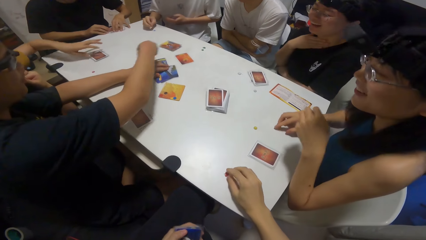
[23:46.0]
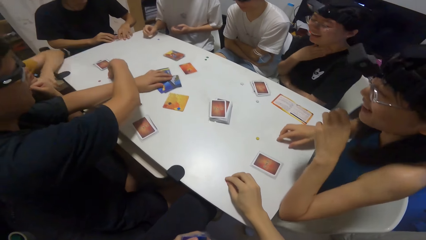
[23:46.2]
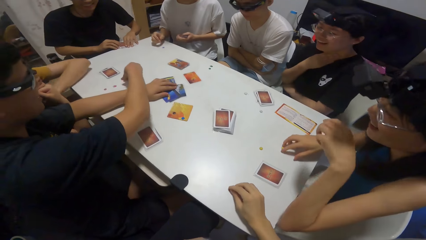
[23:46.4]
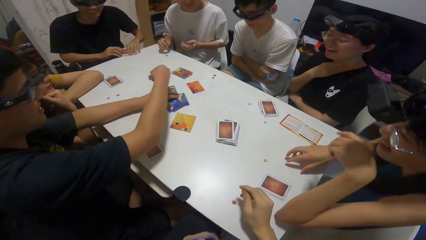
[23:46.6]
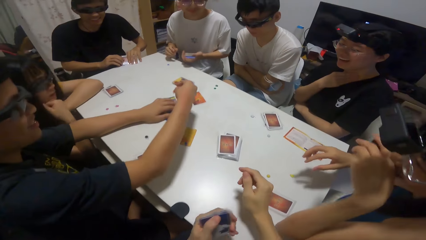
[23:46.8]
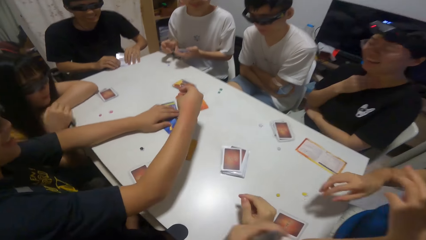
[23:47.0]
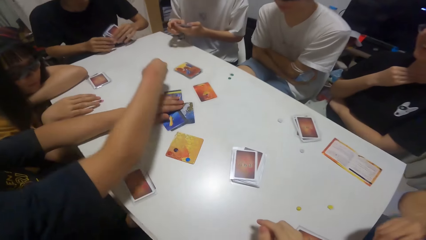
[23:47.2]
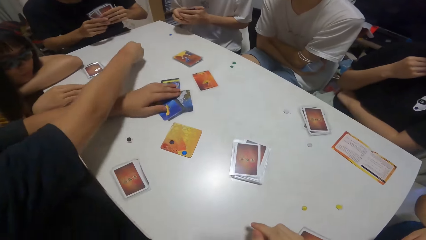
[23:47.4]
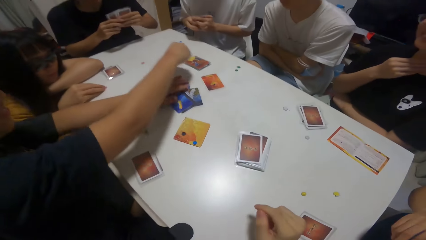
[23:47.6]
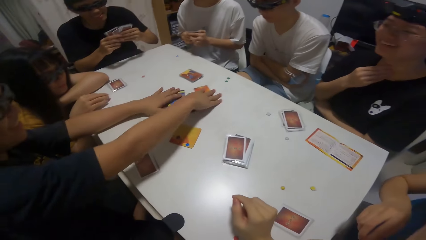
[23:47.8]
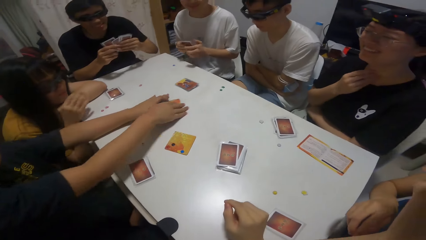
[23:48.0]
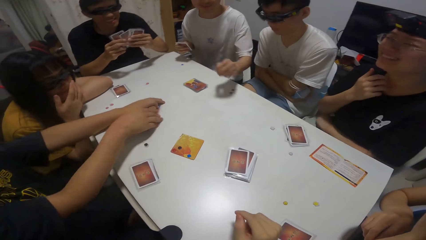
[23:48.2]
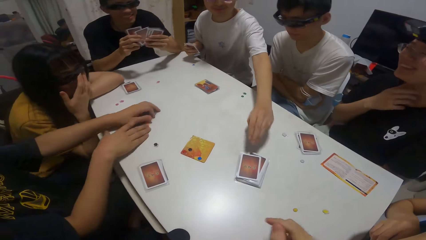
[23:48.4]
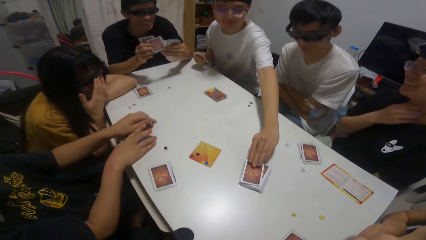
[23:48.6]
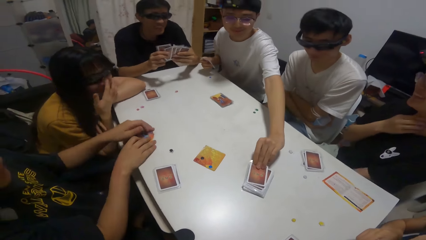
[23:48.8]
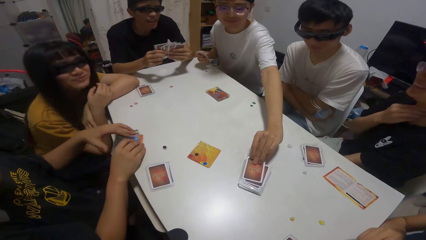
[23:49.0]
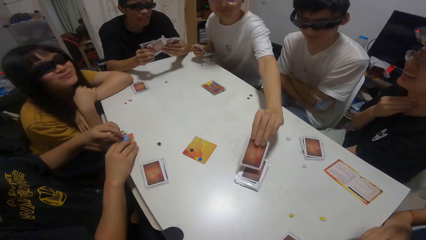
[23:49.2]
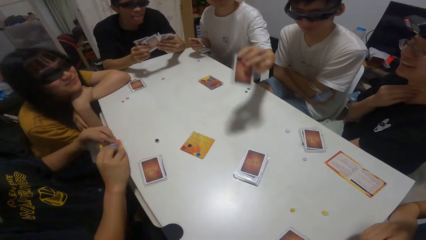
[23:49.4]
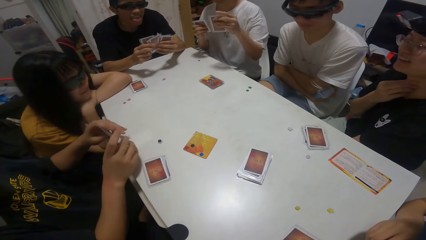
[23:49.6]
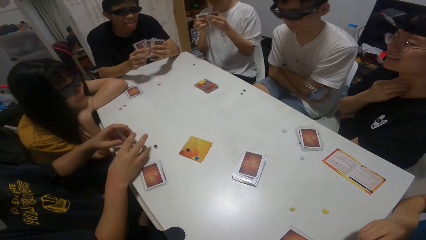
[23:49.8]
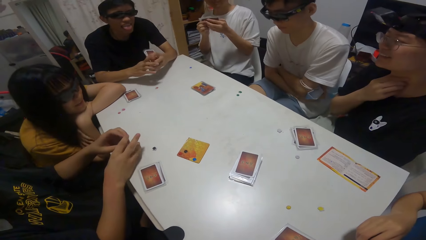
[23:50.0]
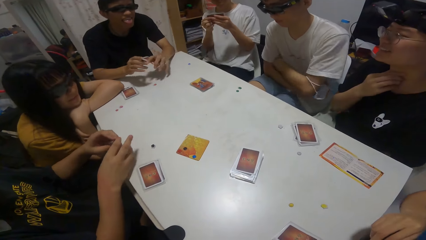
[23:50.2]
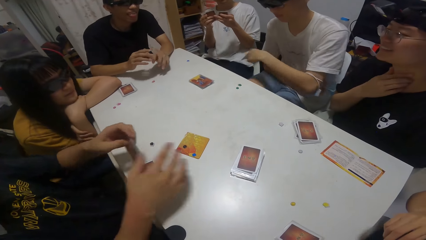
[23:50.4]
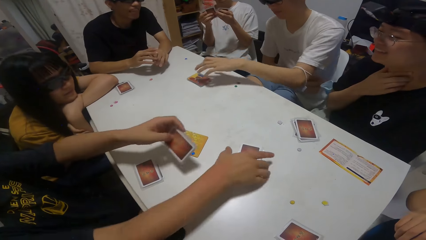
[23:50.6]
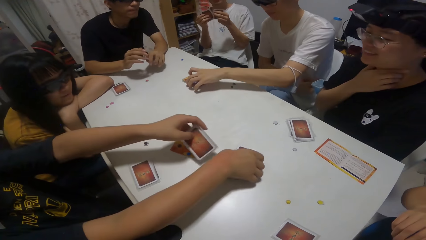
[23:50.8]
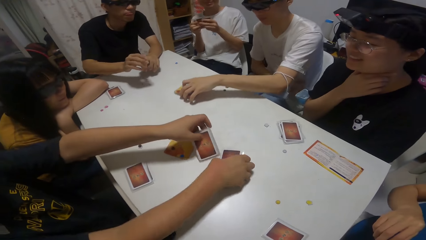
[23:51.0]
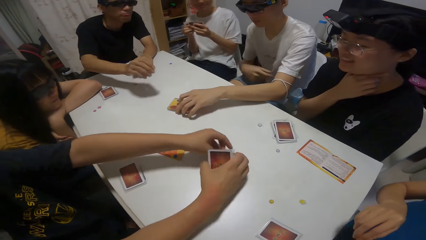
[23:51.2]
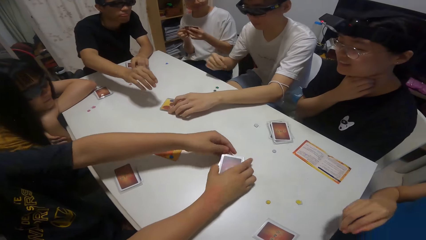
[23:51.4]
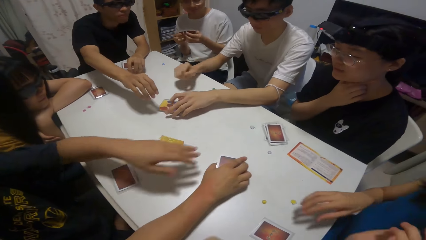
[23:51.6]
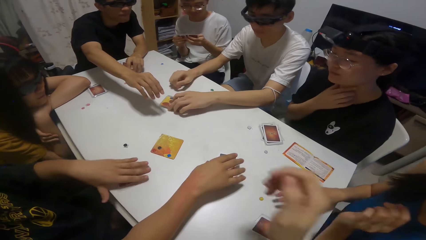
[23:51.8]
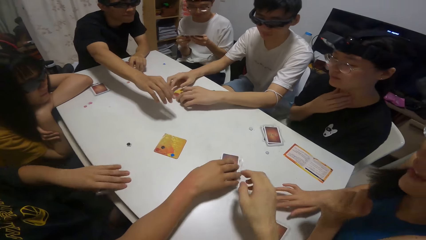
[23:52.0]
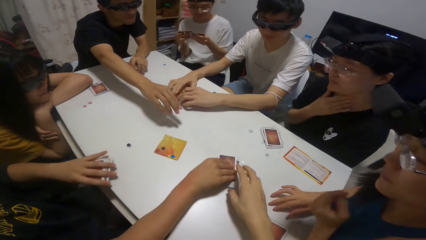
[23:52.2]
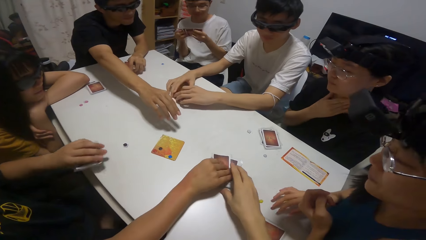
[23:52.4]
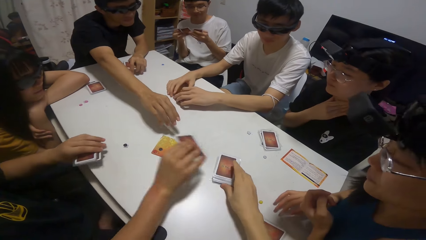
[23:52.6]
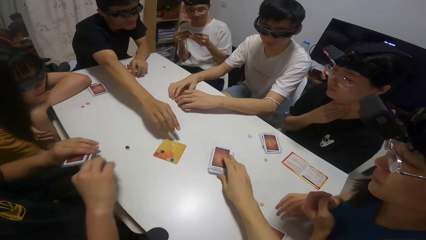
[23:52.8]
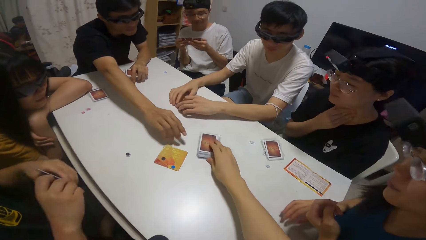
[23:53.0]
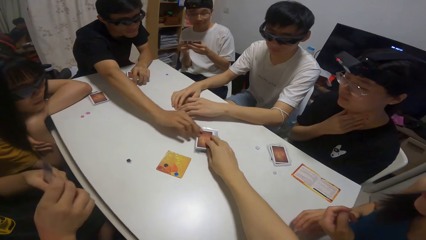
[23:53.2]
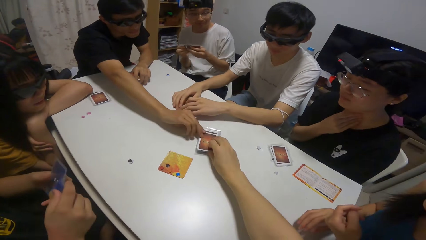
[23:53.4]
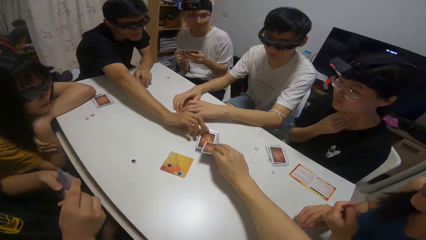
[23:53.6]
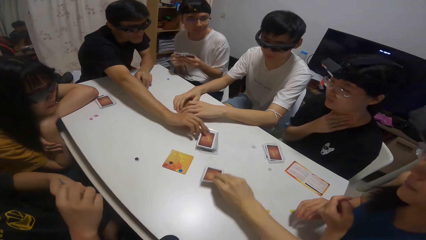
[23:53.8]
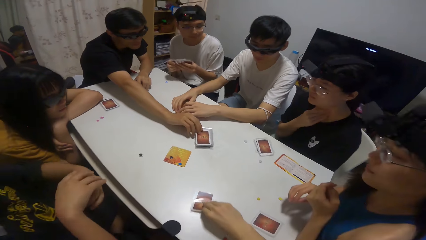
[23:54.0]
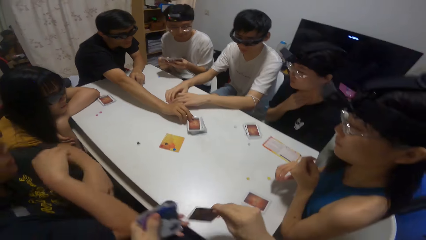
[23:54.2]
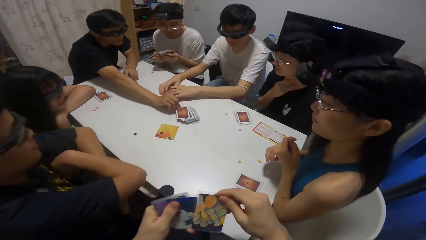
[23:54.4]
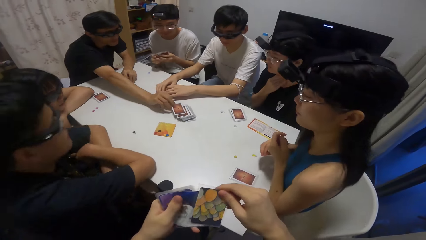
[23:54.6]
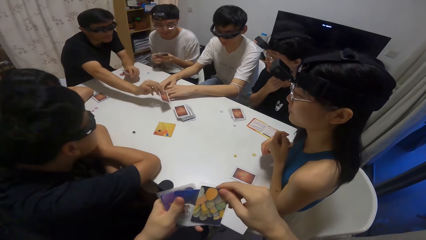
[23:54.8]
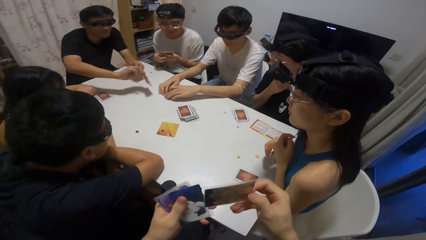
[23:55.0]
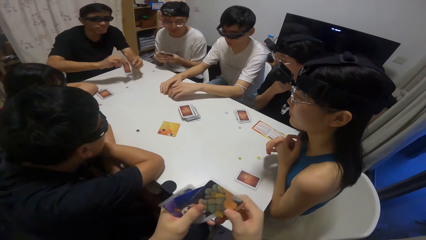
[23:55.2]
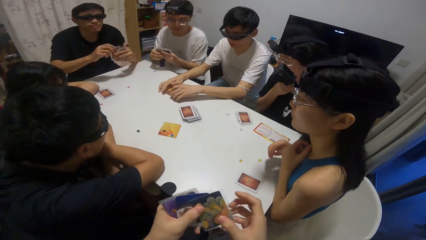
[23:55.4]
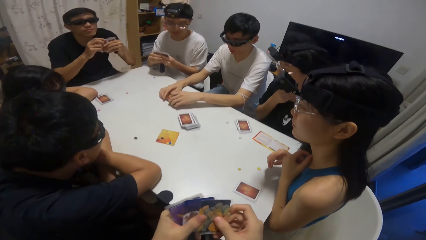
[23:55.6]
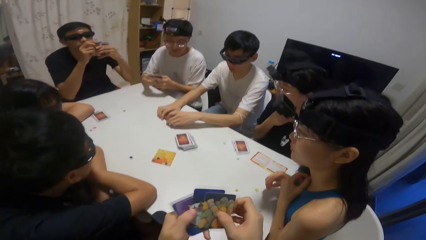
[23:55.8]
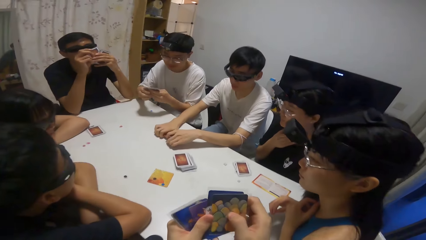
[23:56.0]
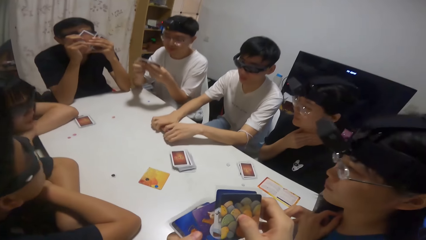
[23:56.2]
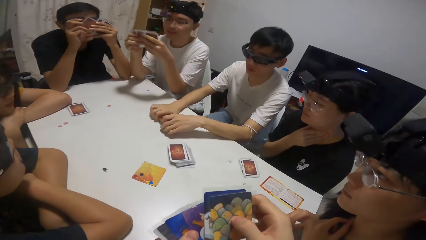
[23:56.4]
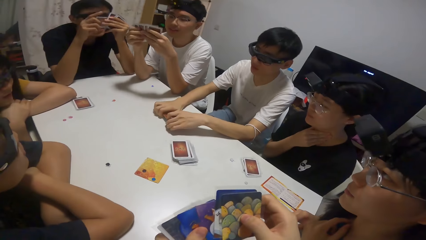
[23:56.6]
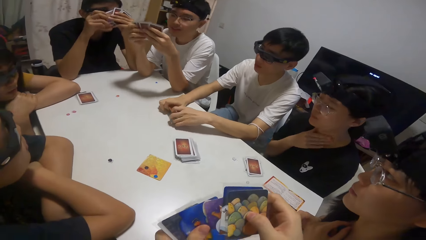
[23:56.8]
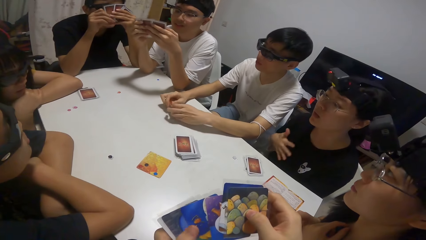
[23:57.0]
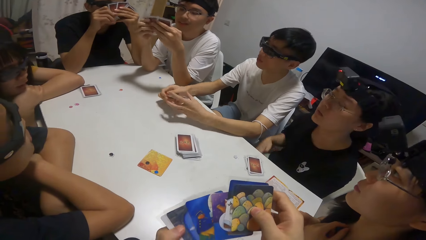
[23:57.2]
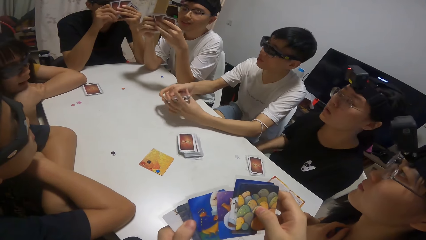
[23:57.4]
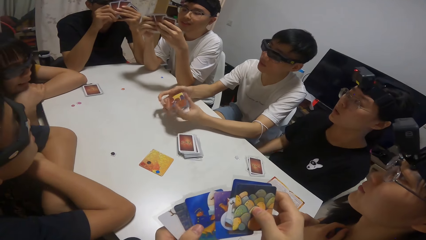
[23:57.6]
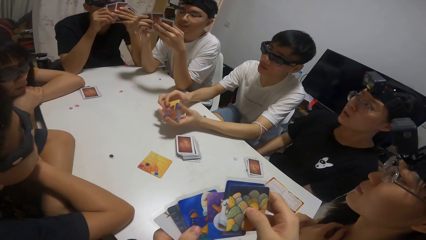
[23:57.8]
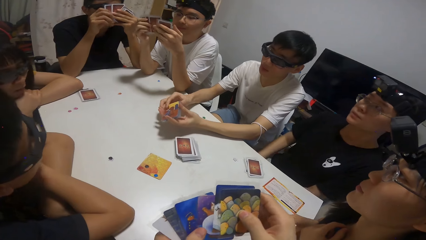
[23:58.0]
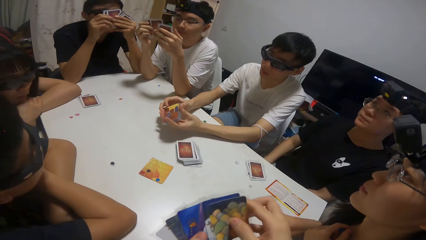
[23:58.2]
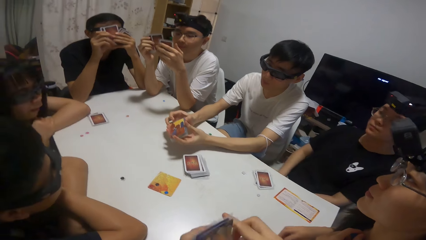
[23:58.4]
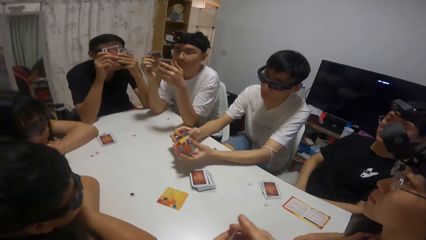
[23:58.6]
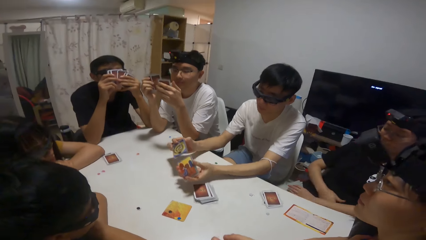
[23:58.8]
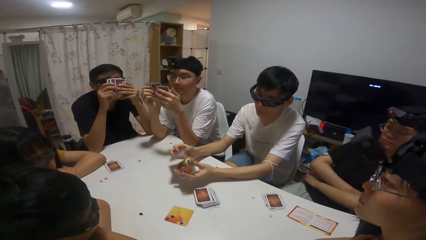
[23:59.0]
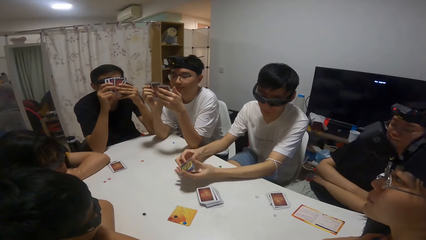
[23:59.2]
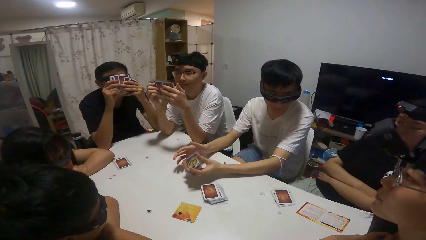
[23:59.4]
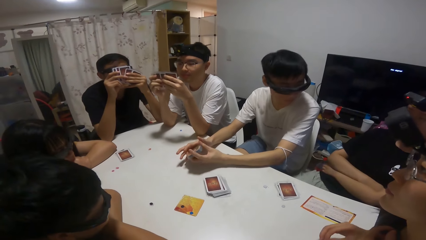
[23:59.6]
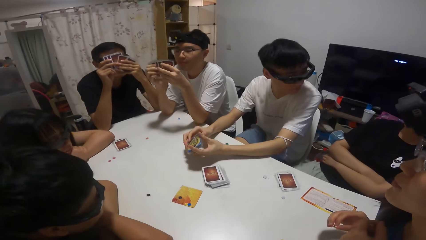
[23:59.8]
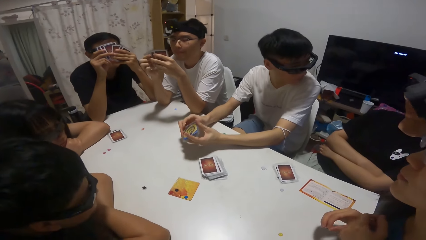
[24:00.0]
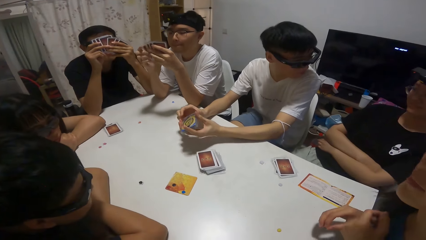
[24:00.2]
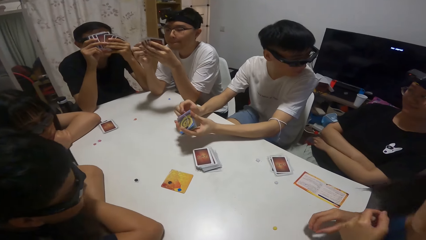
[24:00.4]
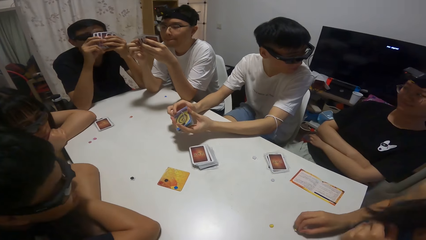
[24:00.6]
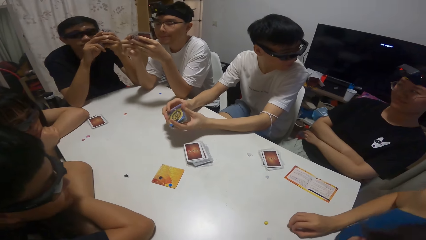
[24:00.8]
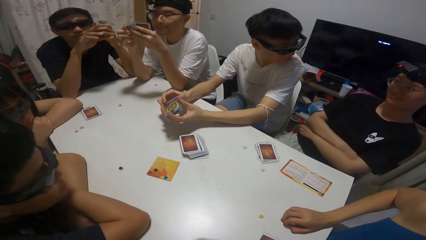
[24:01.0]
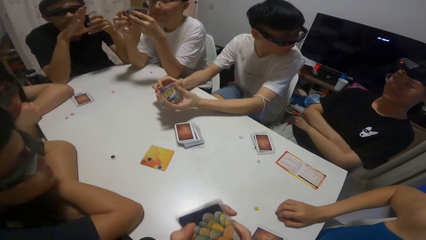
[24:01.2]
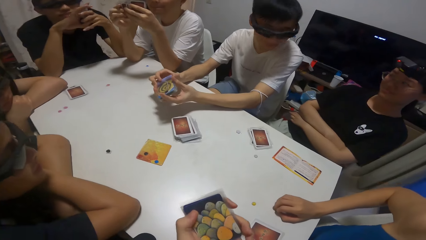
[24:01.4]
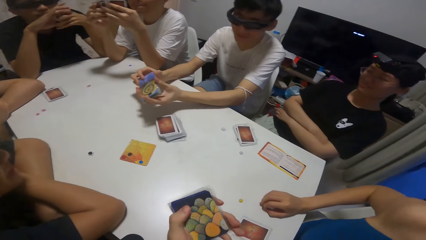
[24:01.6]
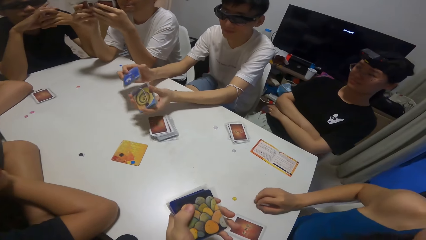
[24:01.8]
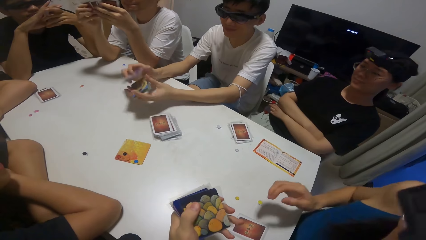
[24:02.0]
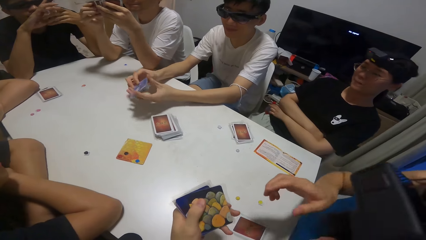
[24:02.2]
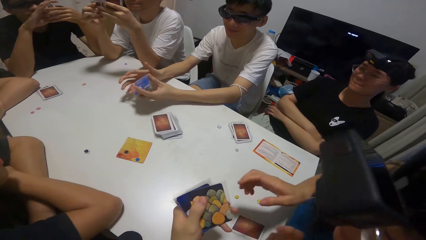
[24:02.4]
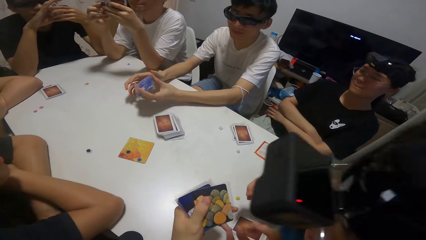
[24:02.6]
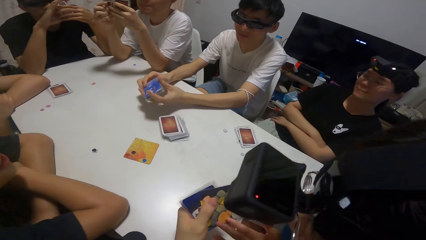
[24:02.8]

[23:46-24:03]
A man places a poker chip on the table. Another man holds the poker chip. Another man shuffles playing cards. A boy picks a card from a pile of cards on the table with his left hand. The second man holds playing cards. Another boy picks some cards on the table with both hands. Another man moves playing cards on the table. Another boy joins the card on his left hand to the ones on the table. The camera wearer places a playing card on the table. She picks a card on the table with her right hand. The third man picks playing cards. Another boy picks a card from the pile of cards on the table with his right hand. The first man shuffles playing cards. The third man shuffles playing cards. The first boy shuffles playing cards. The fourth man holds playing cards. The second boy shuffles the cards on his hands.
